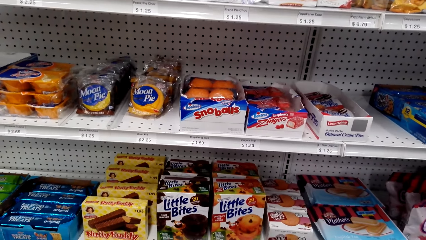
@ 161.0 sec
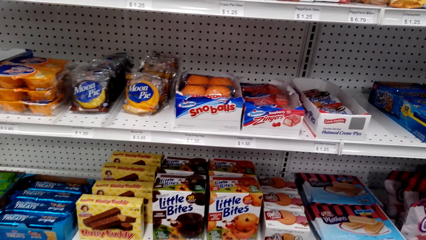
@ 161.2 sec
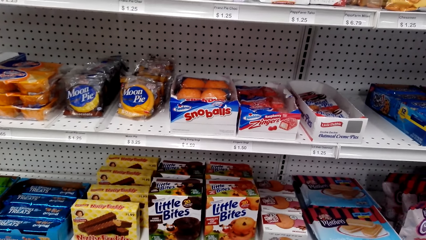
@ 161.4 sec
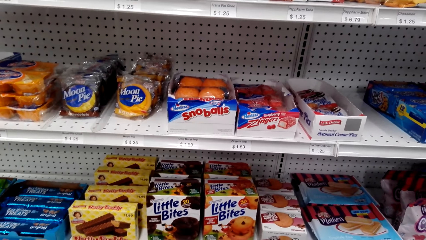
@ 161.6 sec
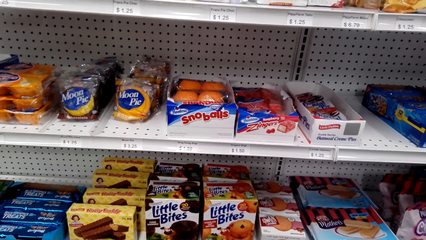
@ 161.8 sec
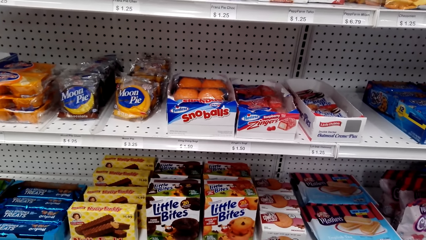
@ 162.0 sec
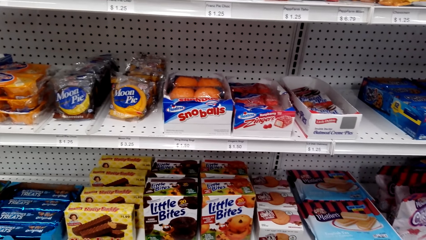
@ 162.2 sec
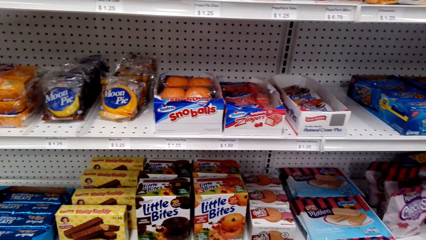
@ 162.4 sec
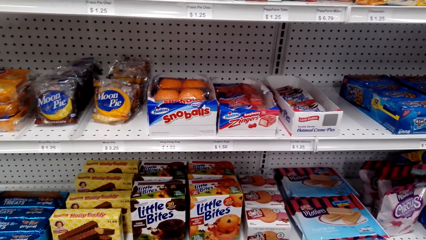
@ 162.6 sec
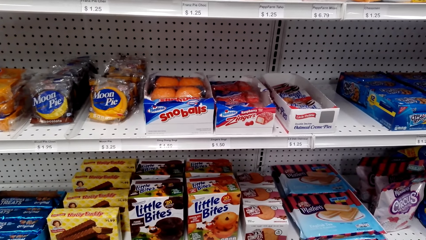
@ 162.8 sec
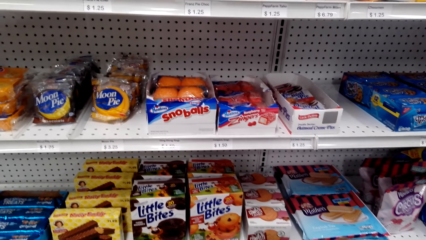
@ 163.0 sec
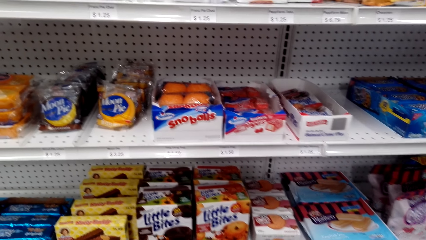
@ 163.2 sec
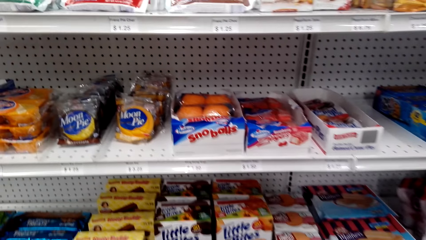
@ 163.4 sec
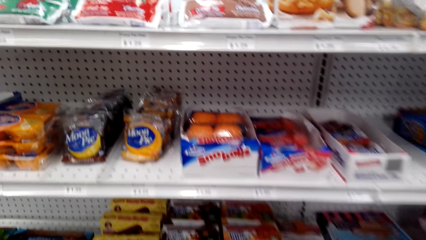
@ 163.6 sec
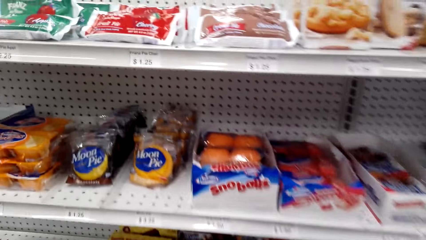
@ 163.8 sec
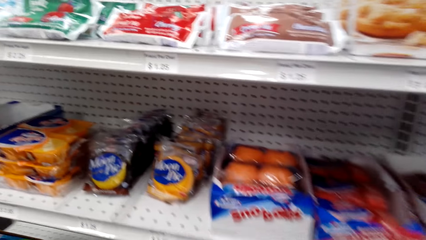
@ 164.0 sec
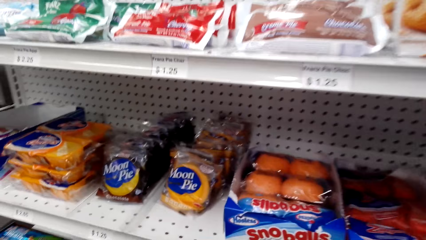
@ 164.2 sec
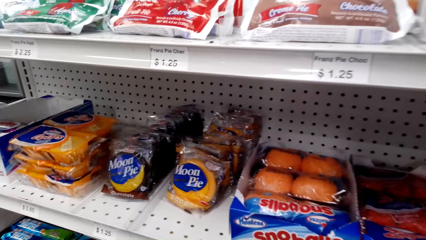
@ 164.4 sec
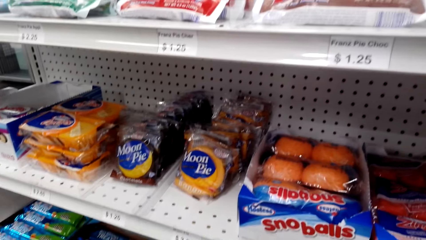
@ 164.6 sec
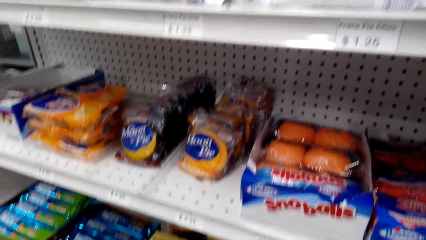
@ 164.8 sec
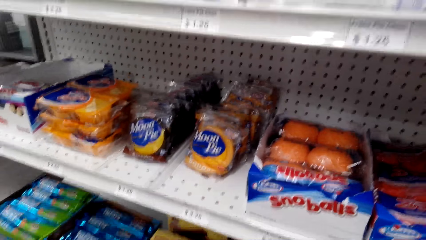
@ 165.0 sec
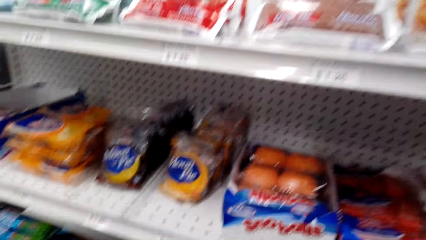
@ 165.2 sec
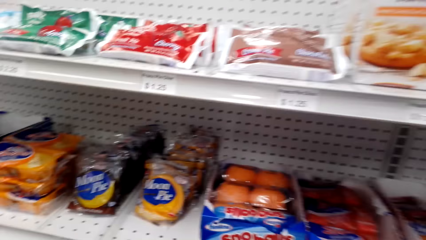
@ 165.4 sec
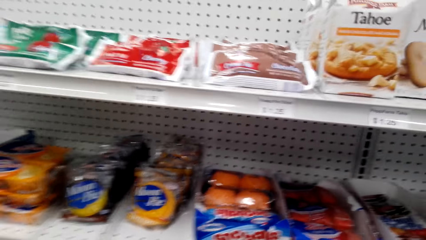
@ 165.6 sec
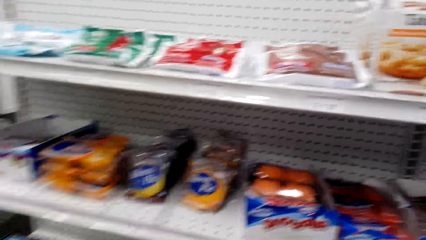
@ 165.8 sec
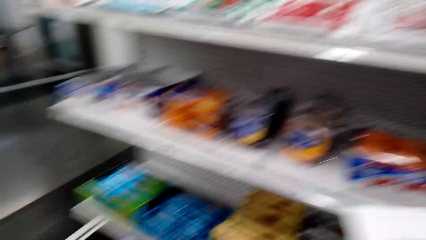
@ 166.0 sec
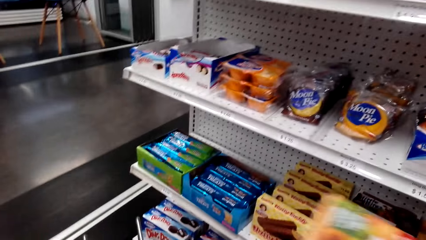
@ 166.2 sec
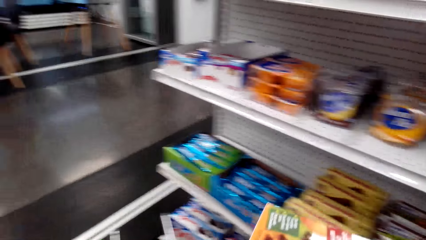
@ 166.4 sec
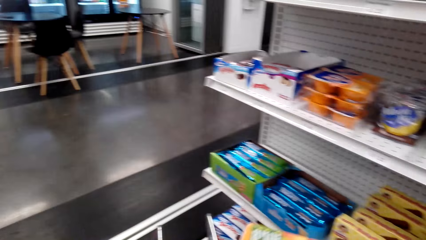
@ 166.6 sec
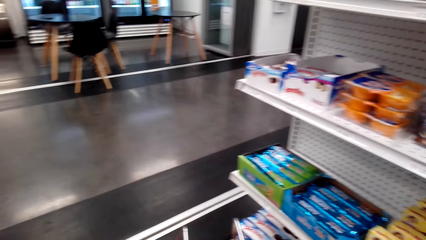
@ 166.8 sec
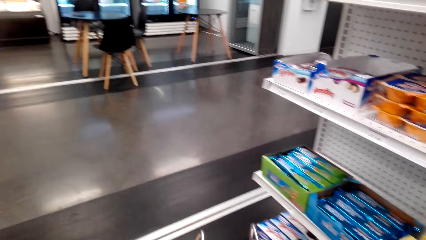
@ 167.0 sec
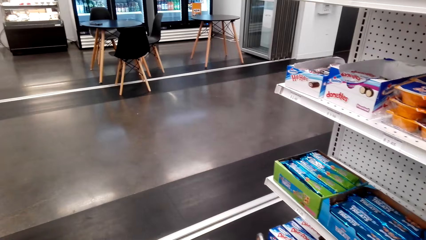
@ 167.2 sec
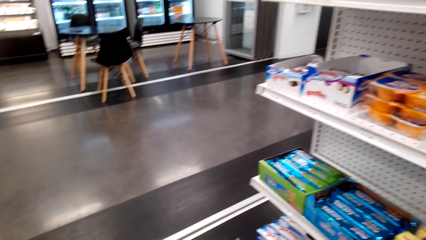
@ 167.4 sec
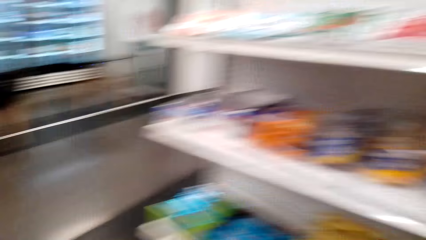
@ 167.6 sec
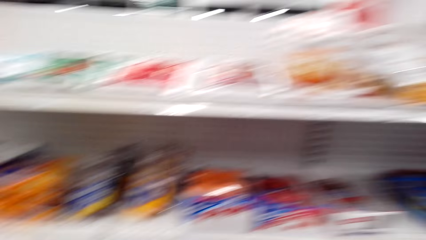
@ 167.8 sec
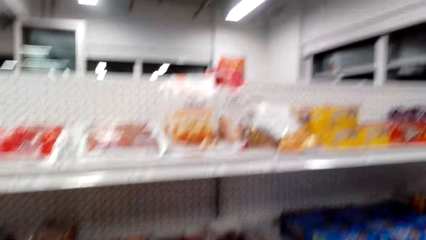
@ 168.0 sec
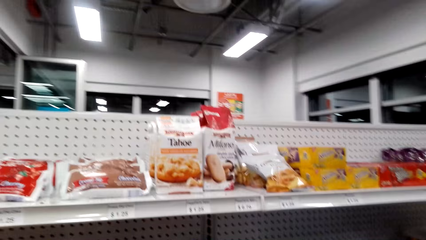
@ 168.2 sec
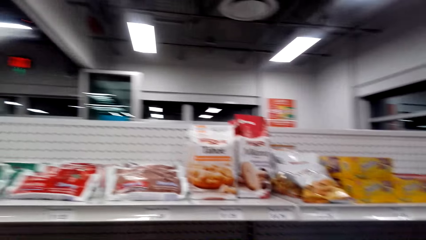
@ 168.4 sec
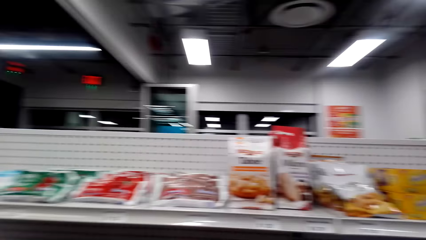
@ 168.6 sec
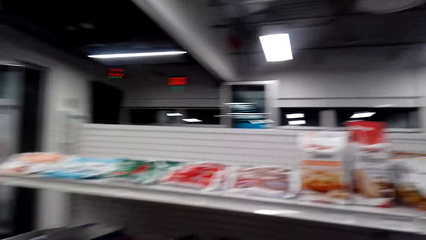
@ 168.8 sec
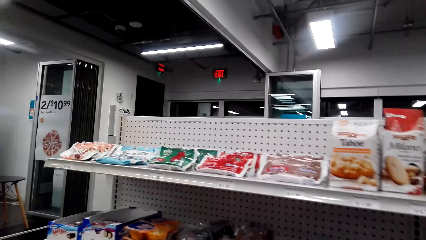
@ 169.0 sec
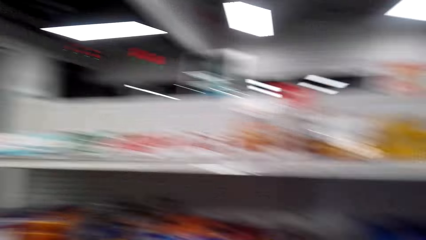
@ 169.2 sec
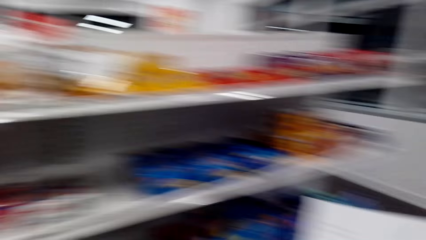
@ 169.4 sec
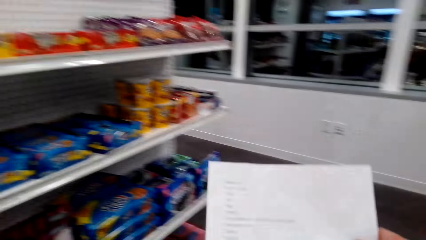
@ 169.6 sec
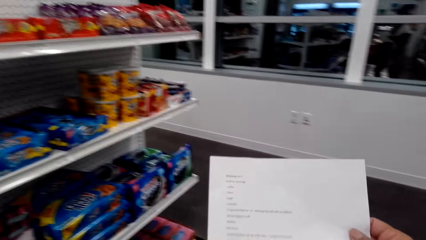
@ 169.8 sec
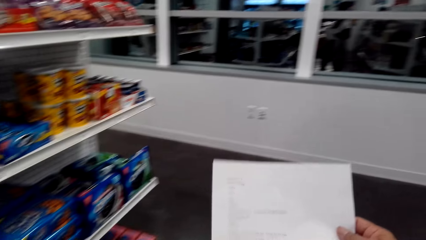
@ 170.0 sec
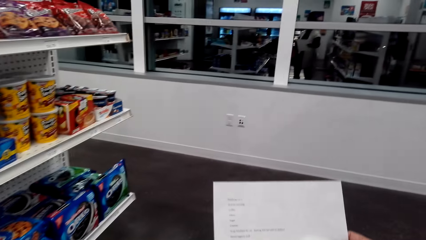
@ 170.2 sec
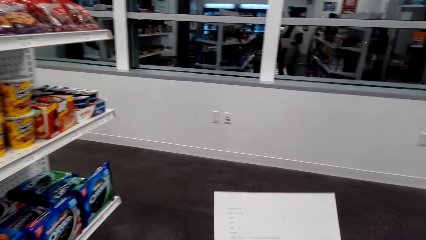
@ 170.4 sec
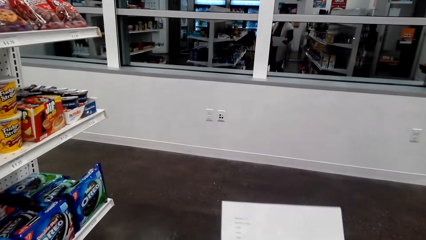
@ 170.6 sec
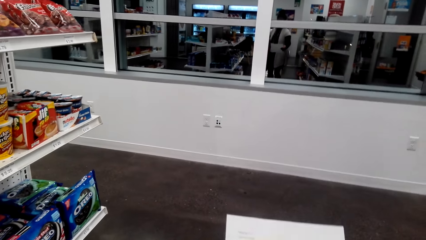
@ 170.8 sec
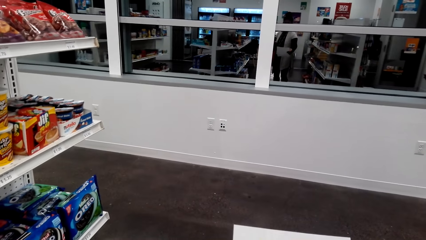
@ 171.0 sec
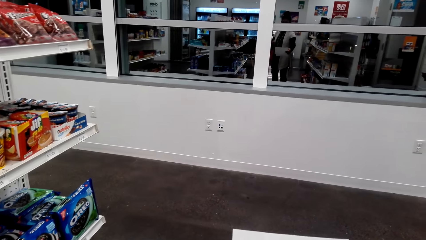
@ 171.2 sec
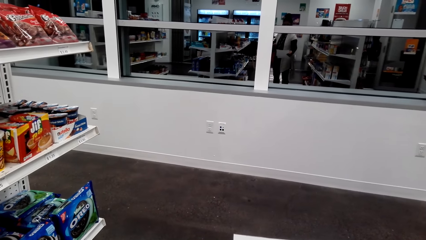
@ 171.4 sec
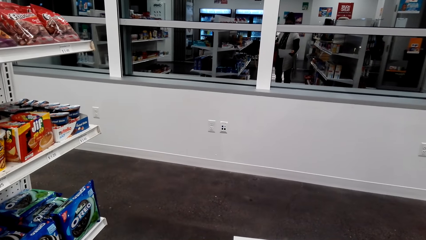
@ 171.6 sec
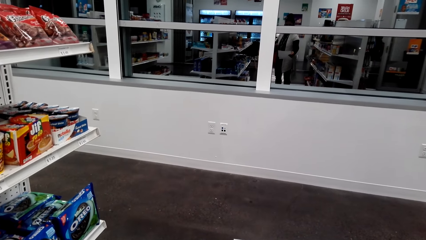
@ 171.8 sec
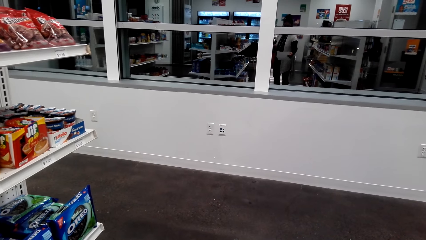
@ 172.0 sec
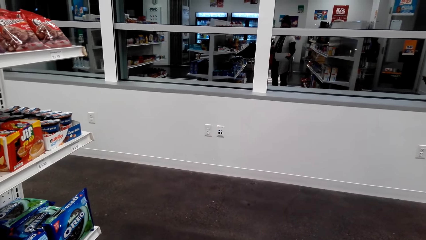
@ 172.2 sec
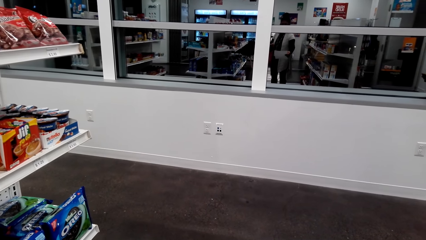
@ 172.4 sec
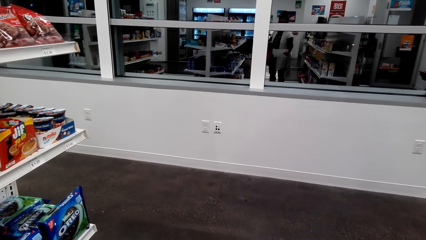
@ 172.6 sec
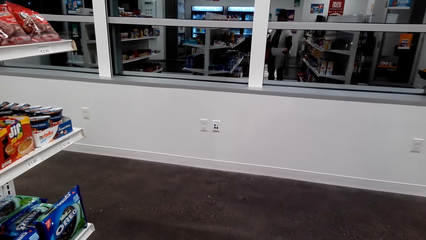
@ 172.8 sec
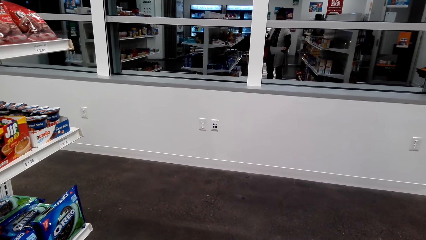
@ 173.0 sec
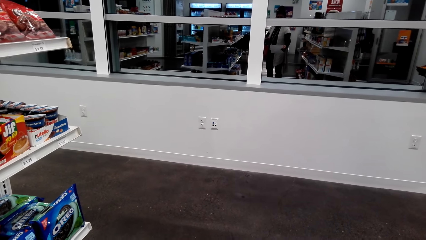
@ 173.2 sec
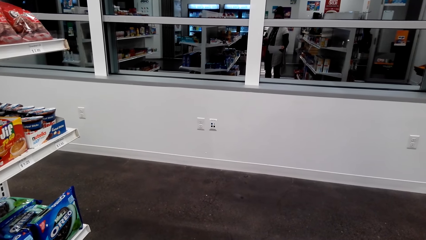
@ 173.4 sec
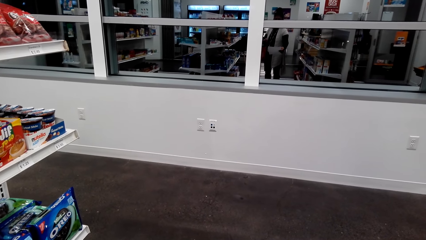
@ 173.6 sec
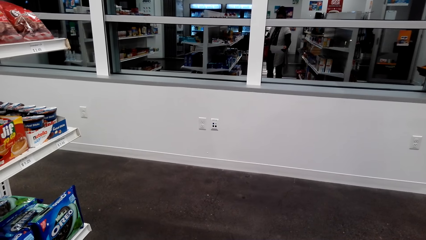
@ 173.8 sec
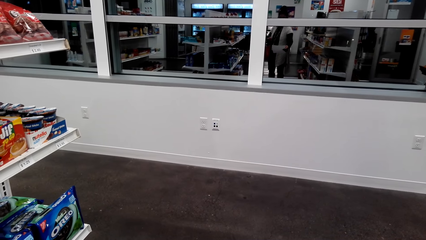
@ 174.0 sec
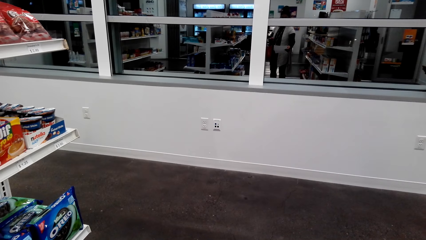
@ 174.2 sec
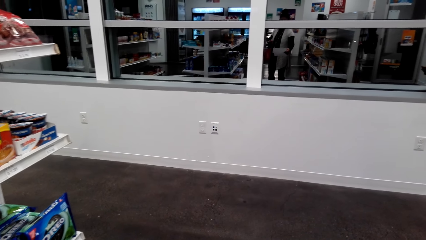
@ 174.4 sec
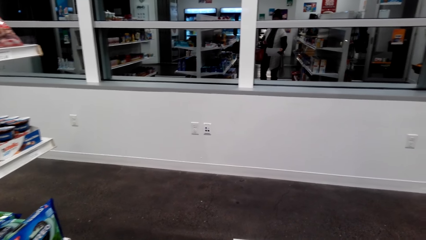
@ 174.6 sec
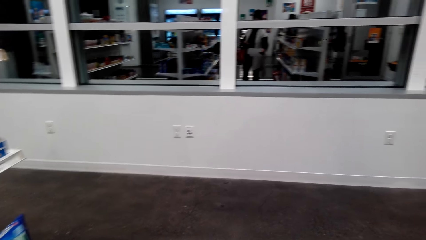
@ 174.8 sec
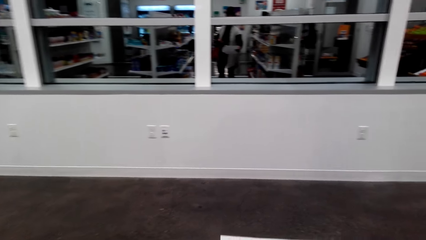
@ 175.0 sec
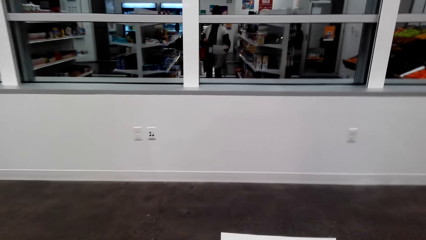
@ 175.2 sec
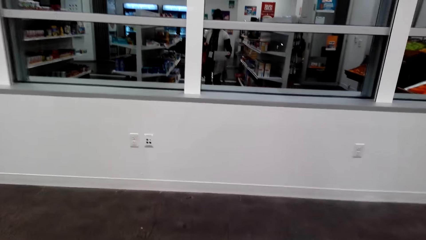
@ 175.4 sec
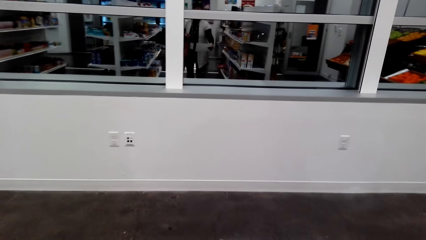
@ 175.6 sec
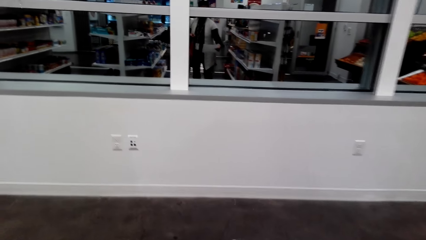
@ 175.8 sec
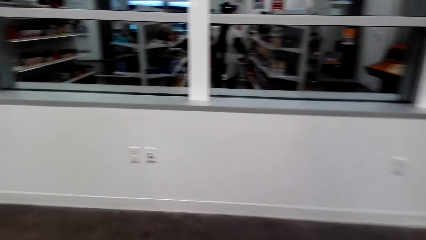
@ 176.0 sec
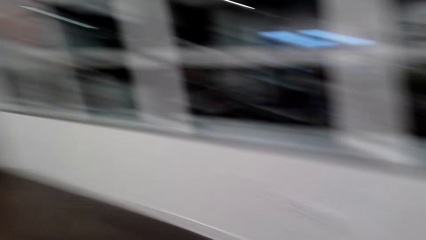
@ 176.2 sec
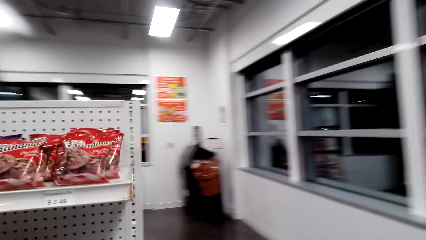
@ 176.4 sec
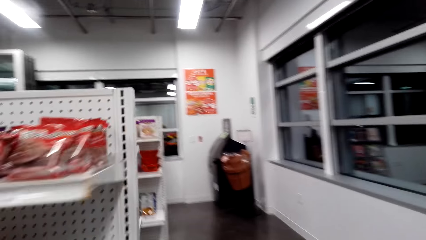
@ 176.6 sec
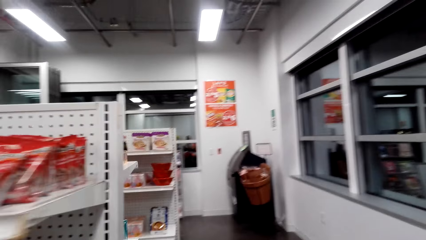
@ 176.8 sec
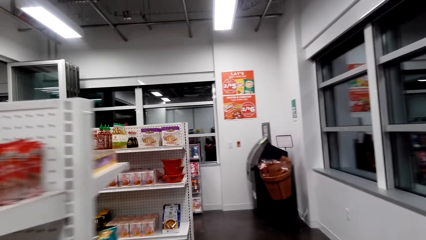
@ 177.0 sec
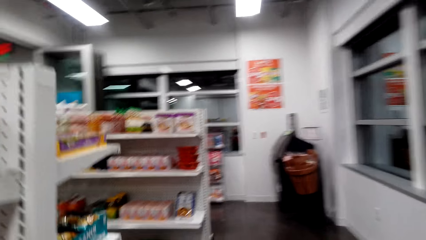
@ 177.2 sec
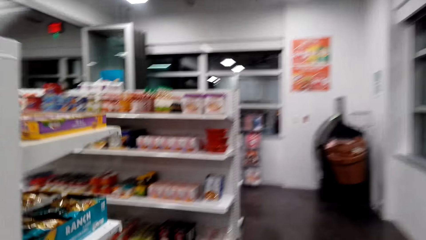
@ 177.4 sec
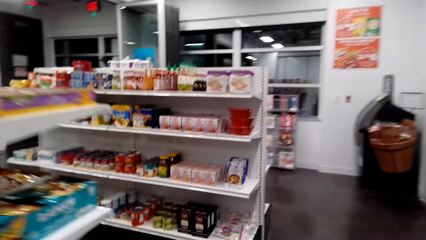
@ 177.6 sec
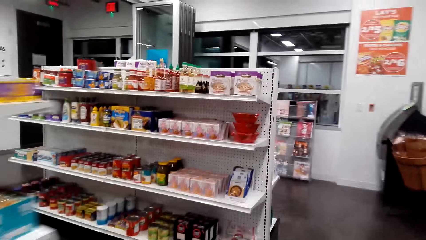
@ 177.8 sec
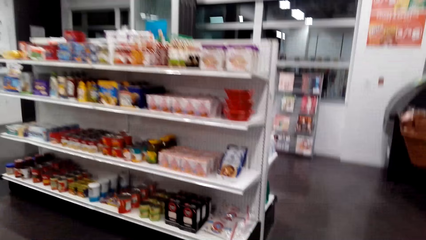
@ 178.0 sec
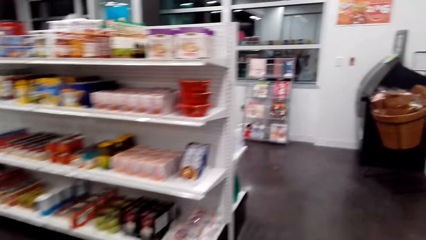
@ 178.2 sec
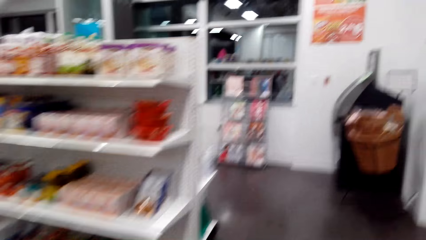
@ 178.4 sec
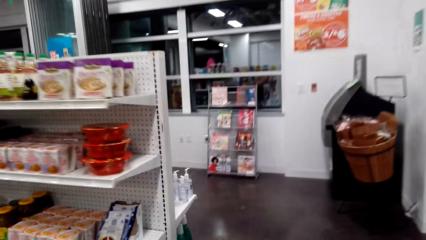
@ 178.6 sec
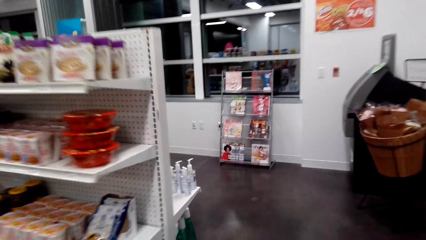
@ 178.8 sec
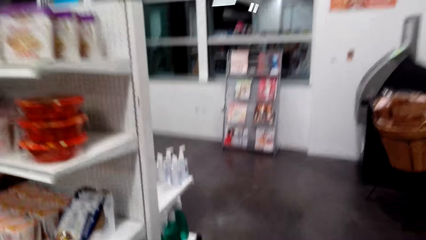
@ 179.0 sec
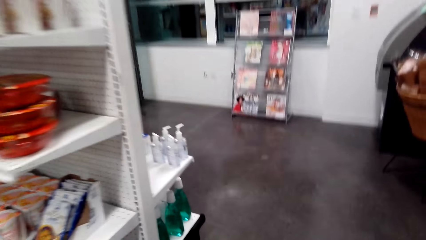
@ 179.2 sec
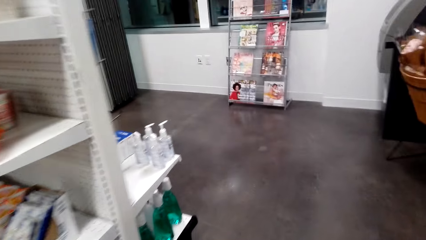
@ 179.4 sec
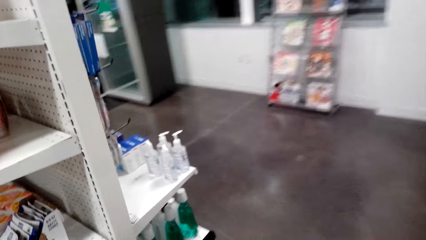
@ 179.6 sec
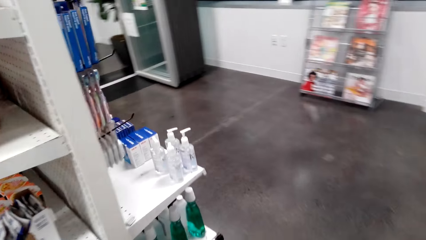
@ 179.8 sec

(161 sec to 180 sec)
The camera wearer picks up Little Bites. They read the shopping list. They walk around the supermarket.
